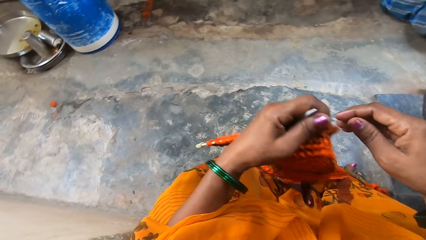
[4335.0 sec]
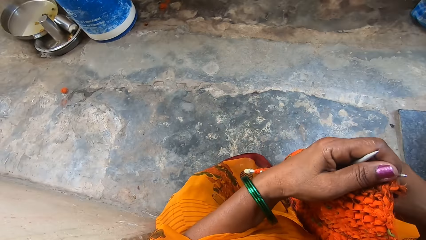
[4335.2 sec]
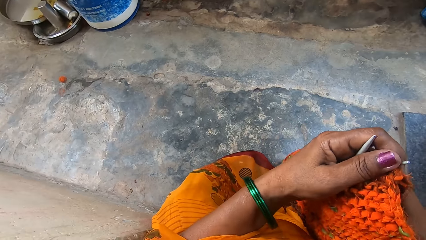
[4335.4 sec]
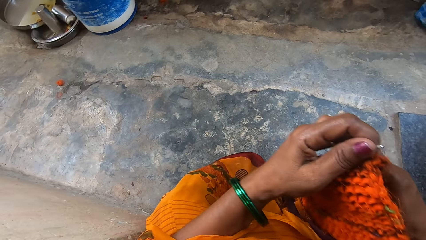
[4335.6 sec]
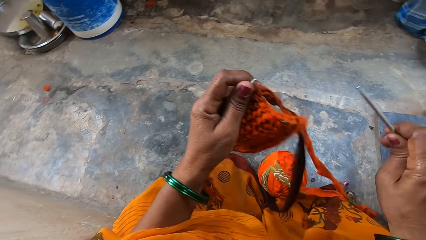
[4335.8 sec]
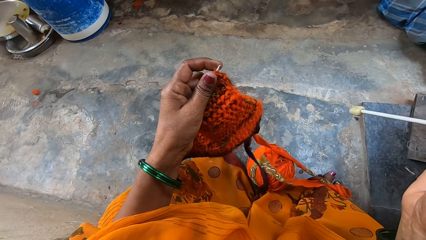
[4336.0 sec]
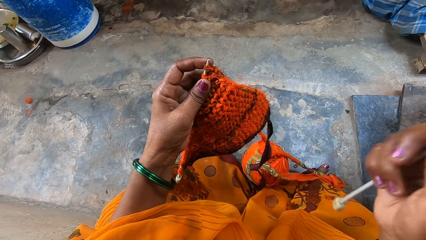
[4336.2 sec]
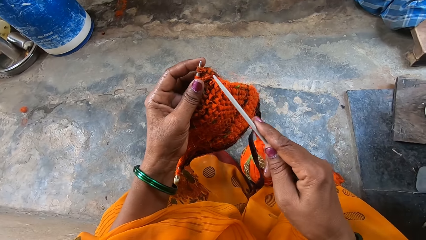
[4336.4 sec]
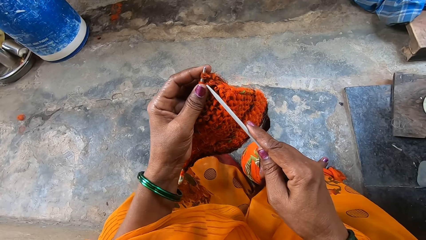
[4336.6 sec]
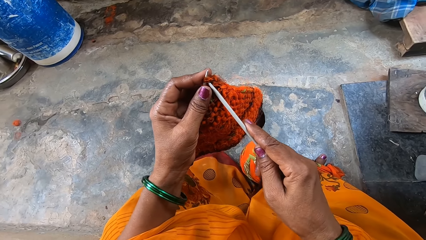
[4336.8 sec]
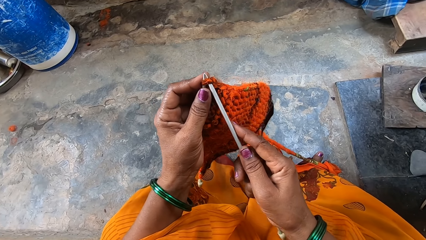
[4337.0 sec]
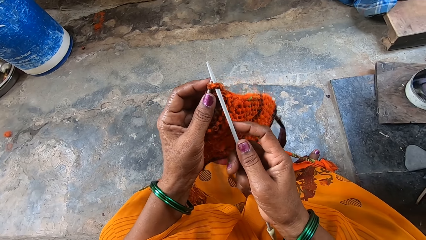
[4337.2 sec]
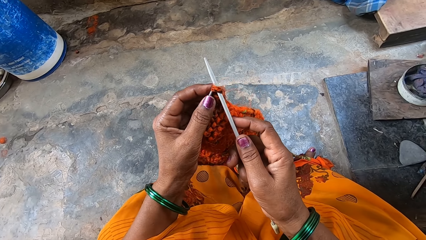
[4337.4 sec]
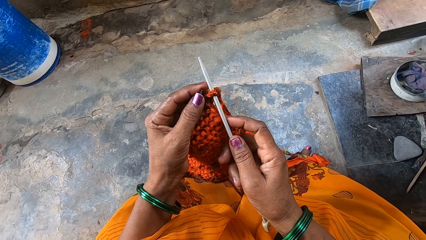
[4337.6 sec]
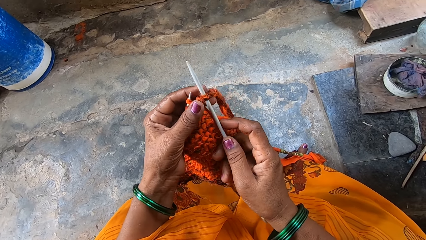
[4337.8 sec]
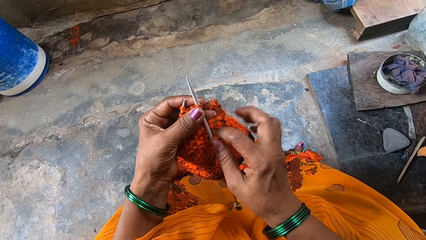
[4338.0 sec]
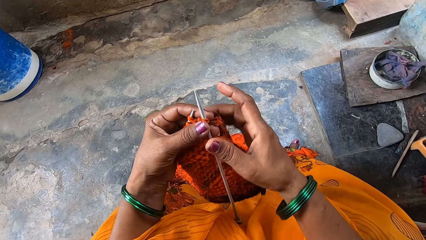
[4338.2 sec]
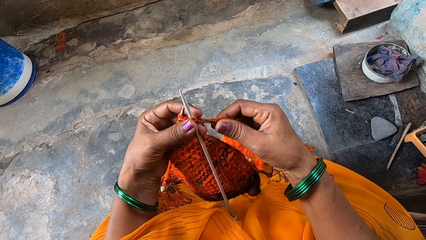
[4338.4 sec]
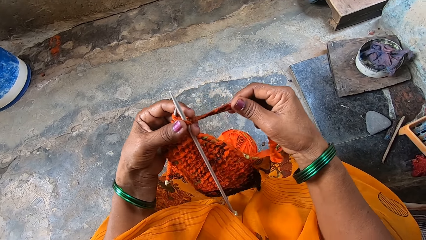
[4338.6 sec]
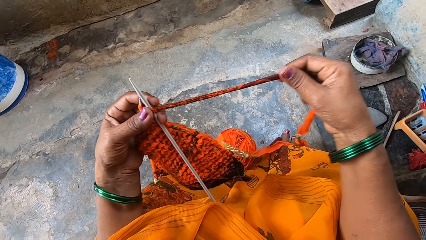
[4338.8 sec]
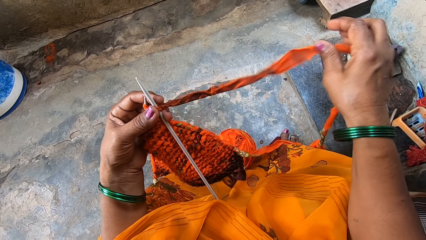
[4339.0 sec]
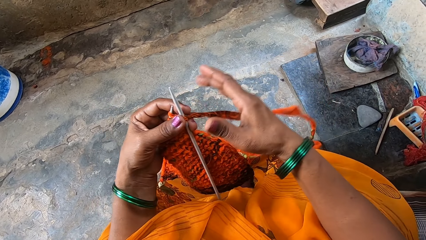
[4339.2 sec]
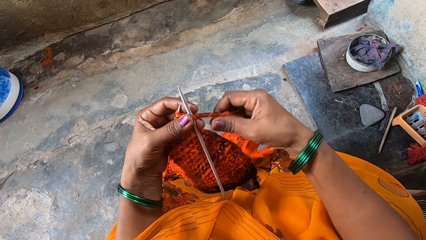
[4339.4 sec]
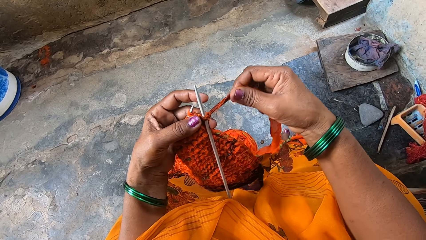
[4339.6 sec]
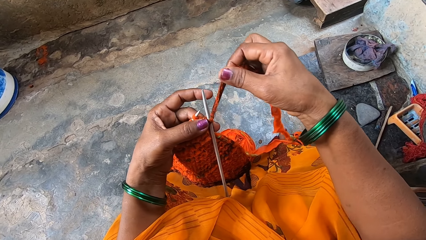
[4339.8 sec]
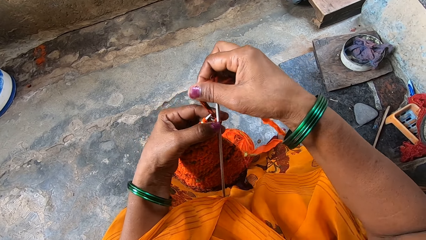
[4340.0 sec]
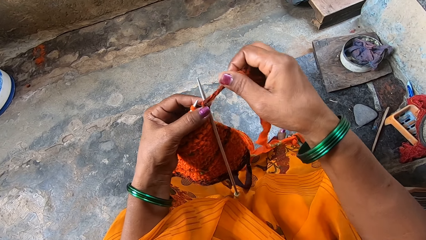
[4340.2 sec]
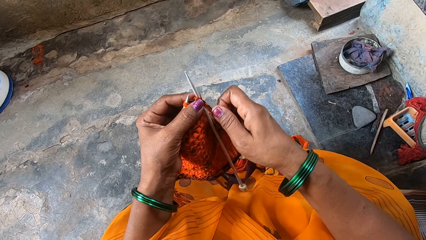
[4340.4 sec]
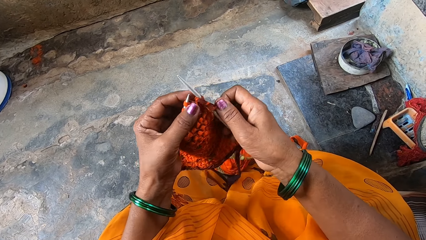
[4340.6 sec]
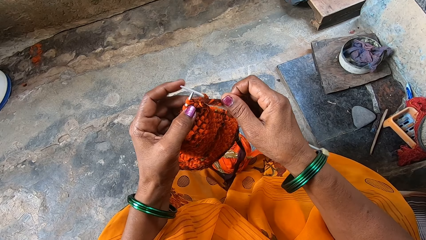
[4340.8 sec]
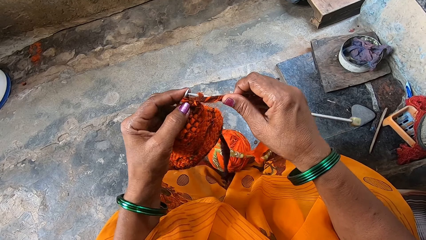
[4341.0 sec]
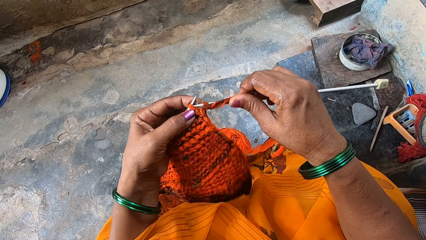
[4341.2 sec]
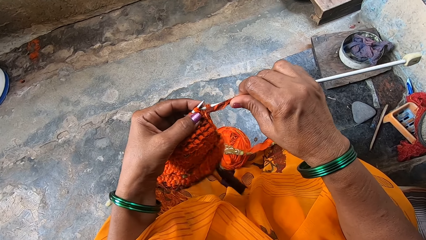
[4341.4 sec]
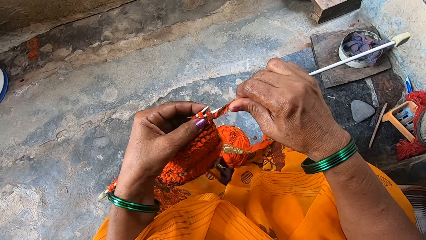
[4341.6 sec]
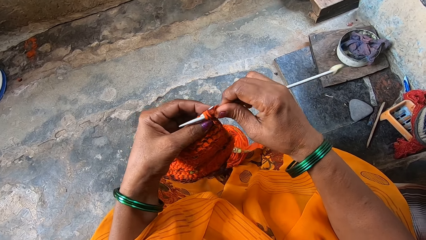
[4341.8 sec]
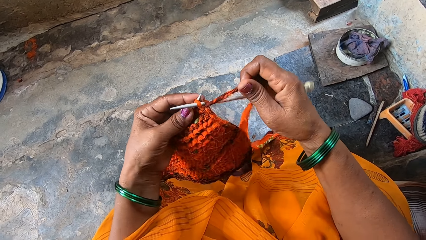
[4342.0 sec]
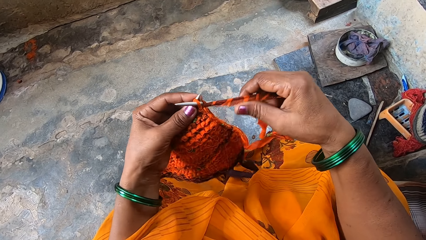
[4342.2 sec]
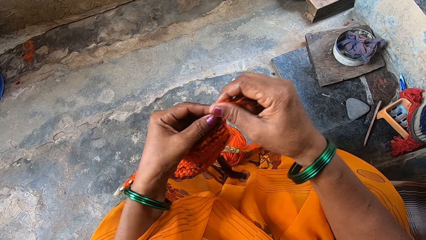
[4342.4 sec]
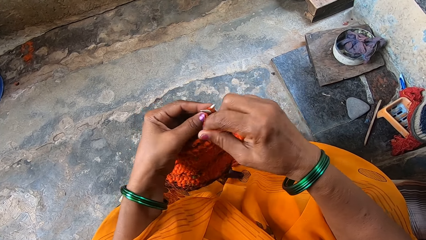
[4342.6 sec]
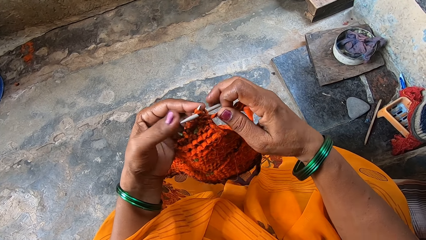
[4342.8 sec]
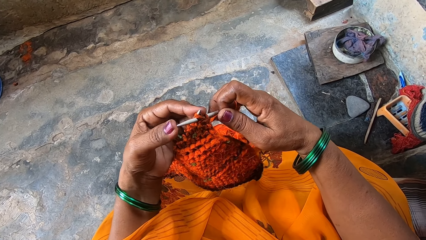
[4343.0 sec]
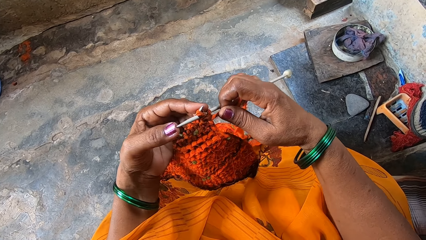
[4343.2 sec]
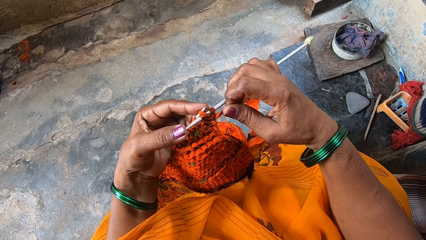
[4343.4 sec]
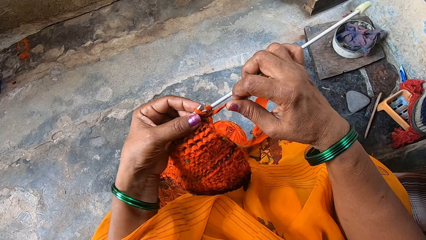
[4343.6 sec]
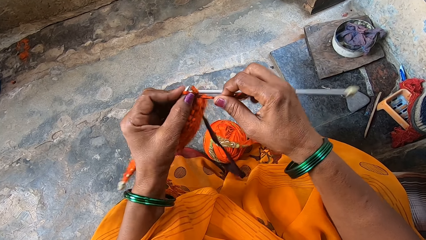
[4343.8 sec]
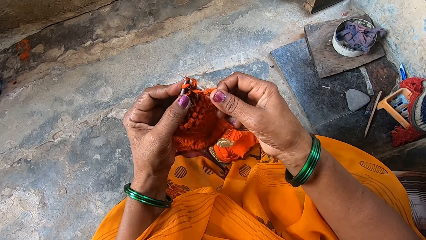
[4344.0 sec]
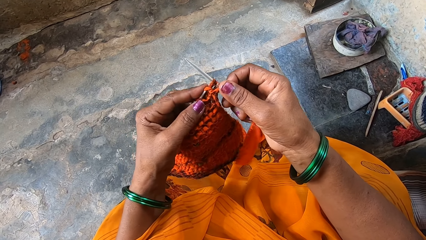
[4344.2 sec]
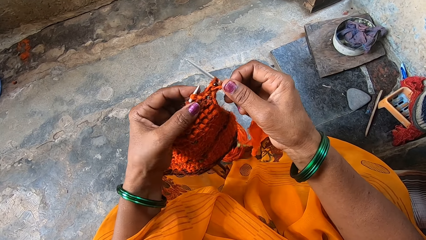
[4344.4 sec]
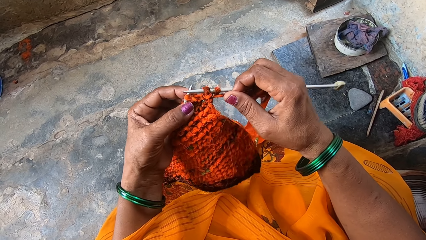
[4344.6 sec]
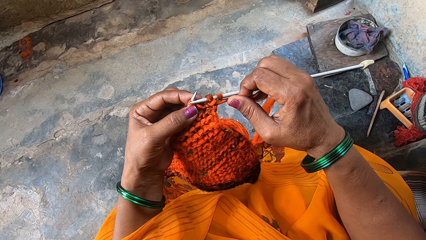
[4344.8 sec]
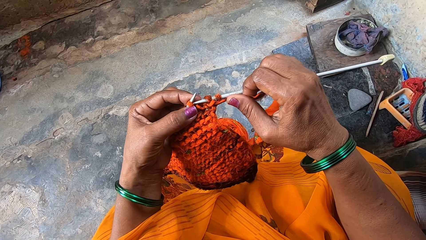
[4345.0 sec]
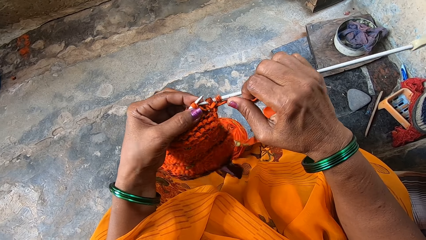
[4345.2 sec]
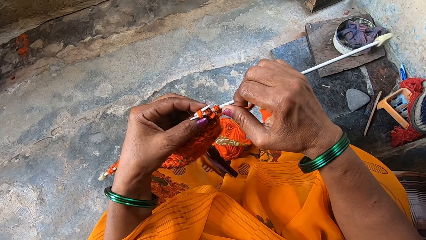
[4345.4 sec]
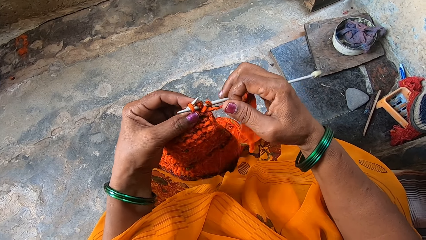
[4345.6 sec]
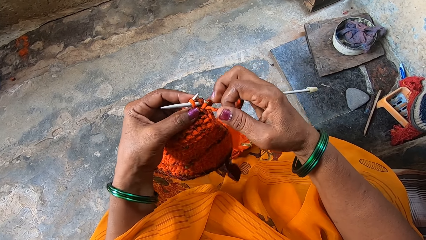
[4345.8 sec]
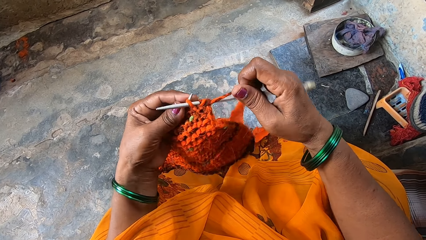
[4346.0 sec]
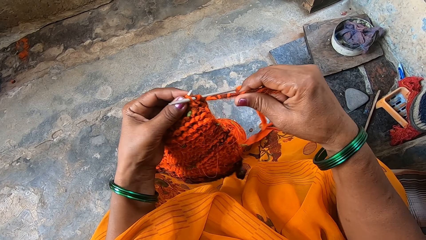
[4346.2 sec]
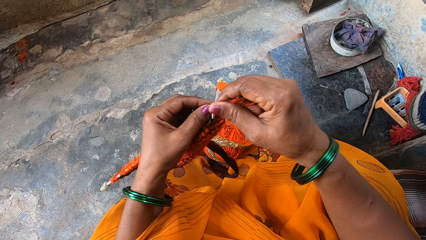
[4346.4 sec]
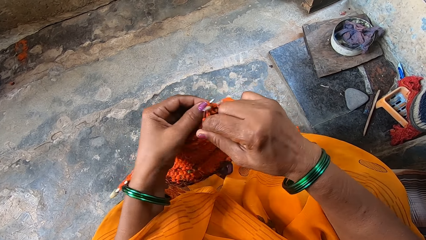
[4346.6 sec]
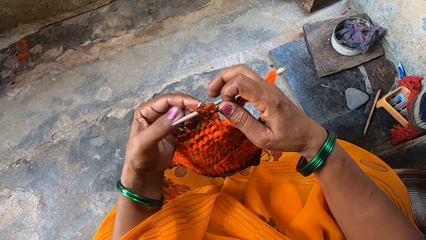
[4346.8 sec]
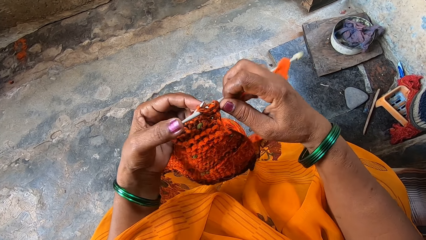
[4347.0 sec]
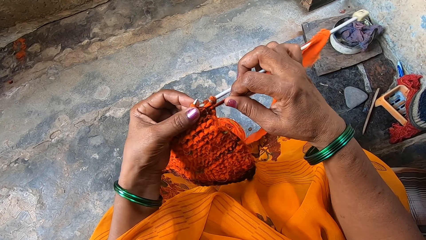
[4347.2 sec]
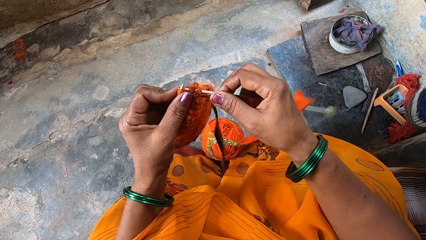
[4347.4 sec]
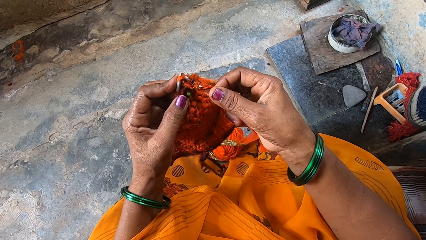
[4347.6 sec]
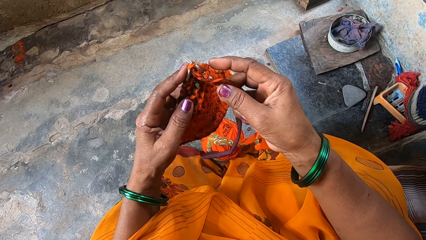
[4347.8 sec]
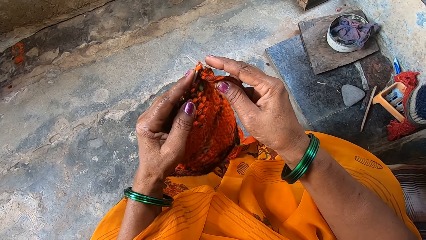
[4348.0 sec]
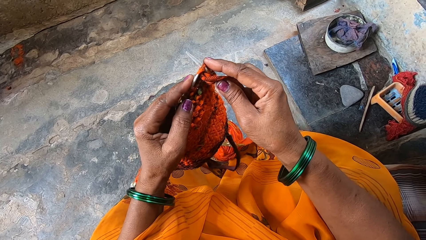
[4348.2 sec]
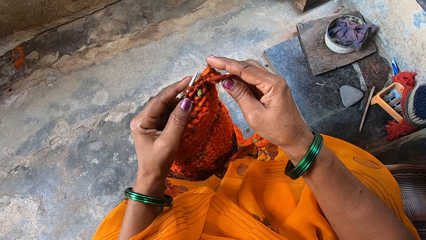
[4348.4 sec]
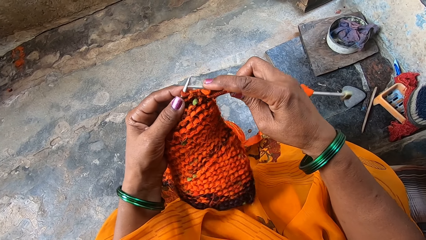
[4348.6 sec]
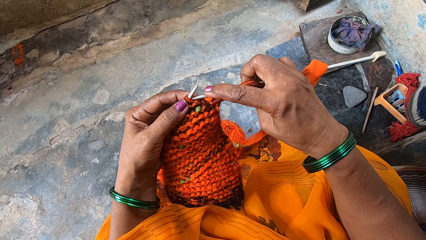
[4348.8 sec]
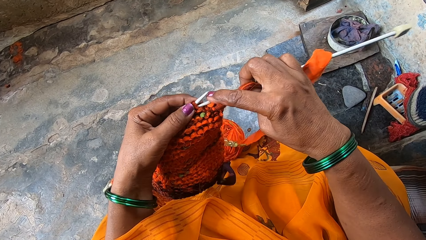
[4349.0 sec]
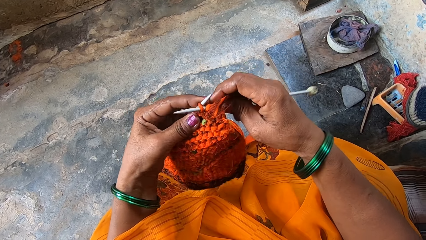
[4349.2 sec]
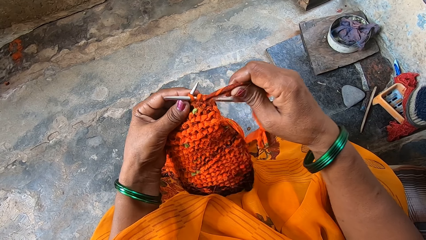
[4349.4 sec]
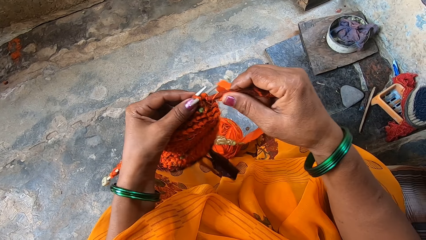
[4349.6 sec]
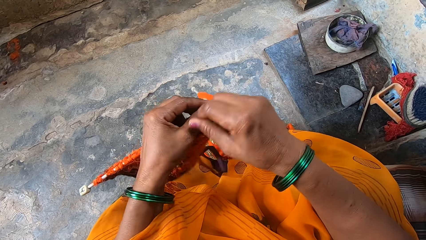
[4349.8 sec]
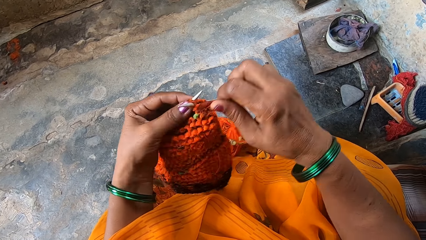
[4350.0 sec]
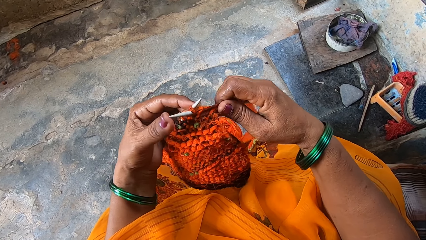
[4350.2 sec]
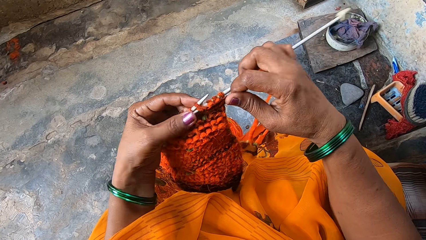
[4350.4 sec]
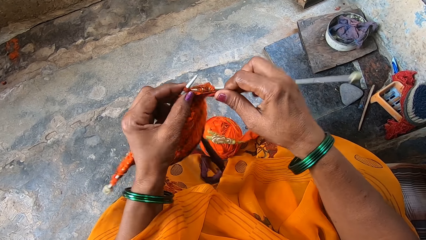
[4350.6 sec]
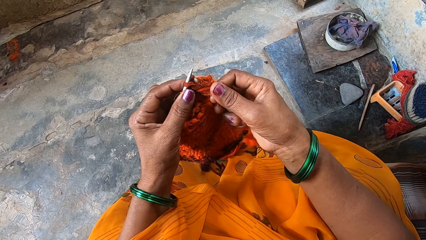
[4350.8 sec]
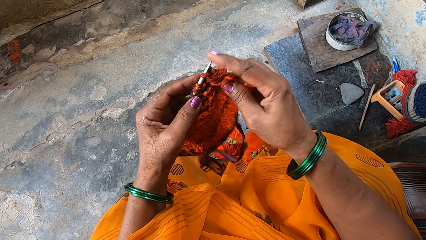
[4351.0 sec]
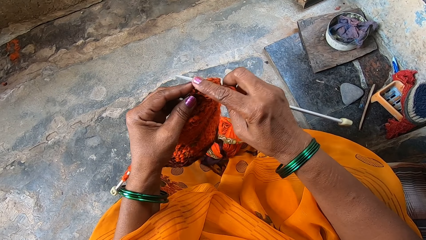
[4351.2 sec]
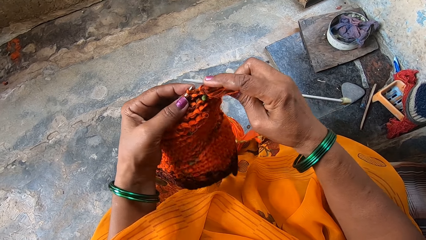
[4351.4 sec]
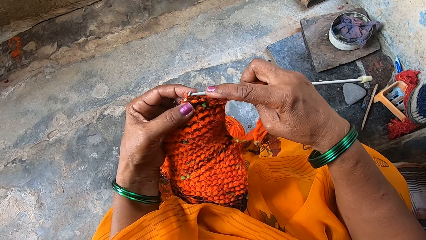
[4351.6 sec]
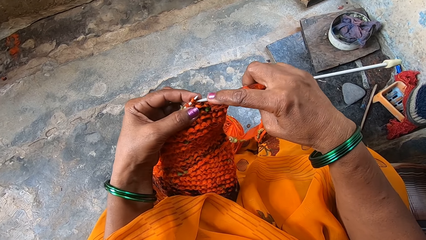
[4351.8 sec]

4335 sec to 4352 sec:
The camera wearer turns around. They pick up a knitting needle. They knit a fabric with the knitting needle, with cloth strips. They stretch the knitting thread. They knit the fabric with the knitting needle.
